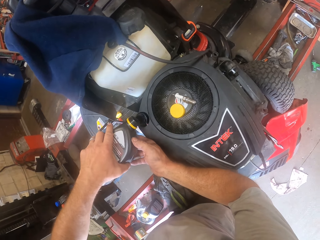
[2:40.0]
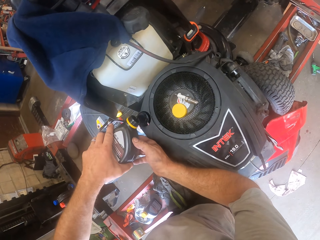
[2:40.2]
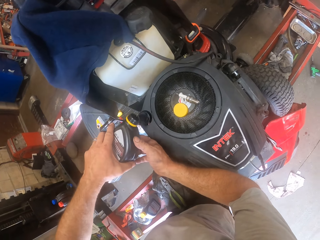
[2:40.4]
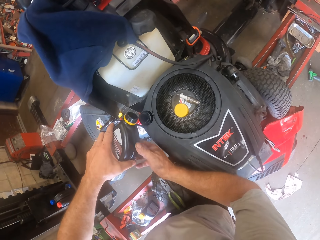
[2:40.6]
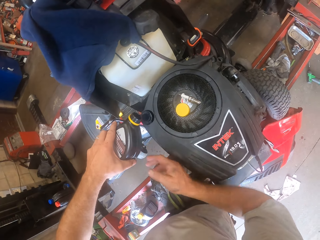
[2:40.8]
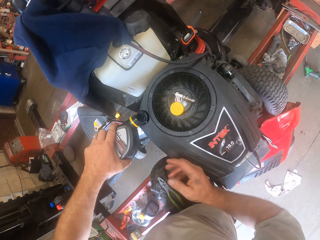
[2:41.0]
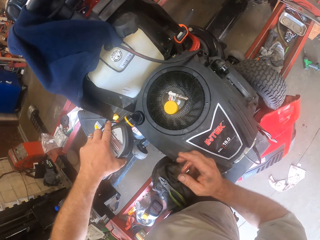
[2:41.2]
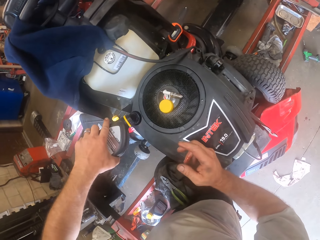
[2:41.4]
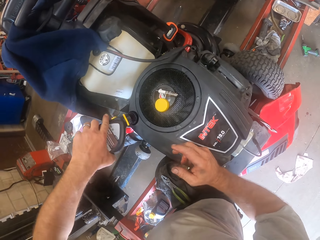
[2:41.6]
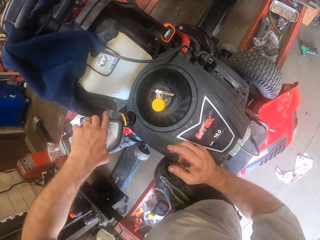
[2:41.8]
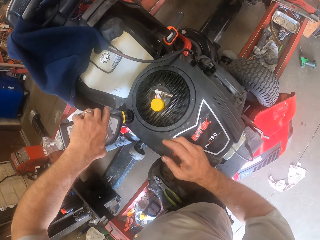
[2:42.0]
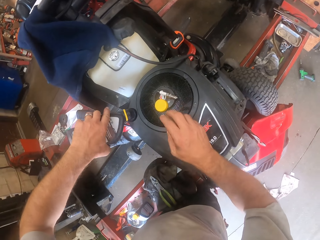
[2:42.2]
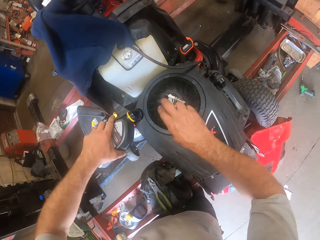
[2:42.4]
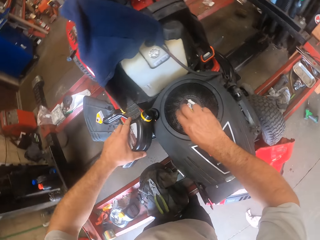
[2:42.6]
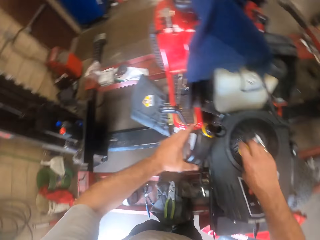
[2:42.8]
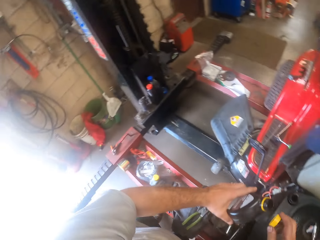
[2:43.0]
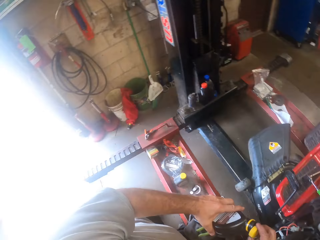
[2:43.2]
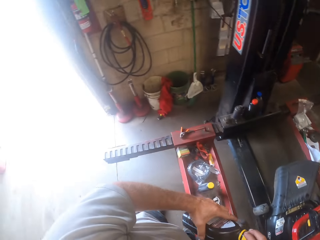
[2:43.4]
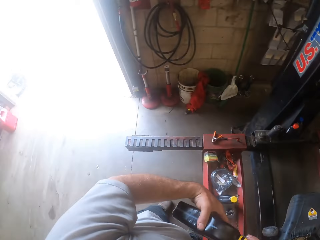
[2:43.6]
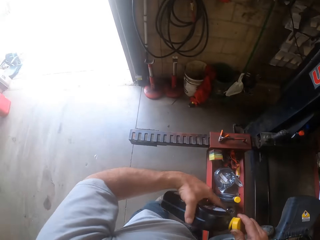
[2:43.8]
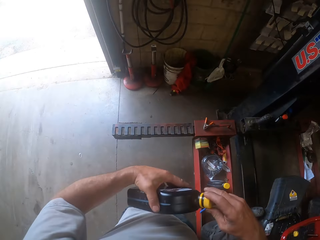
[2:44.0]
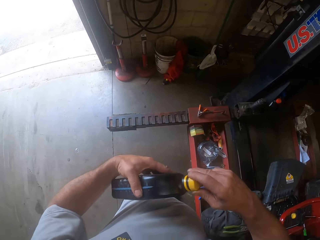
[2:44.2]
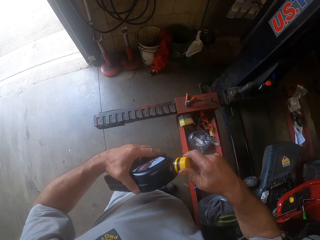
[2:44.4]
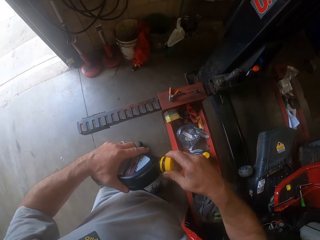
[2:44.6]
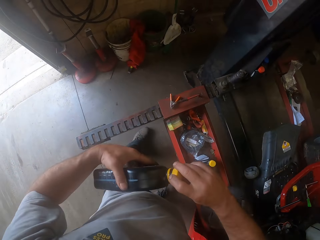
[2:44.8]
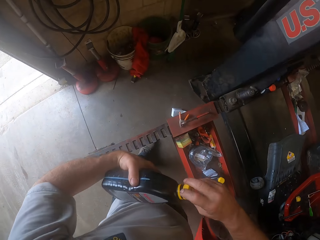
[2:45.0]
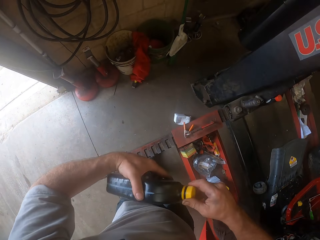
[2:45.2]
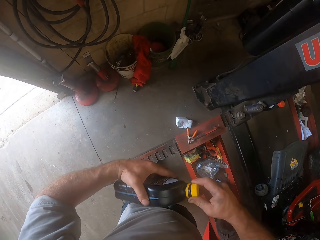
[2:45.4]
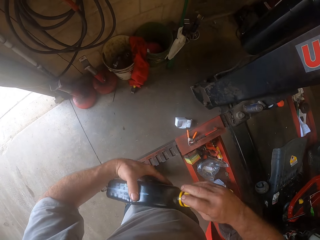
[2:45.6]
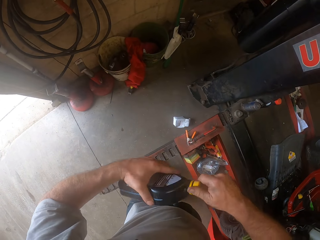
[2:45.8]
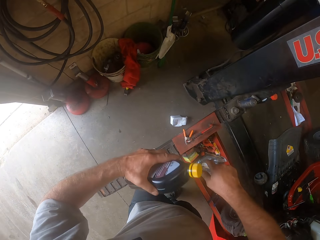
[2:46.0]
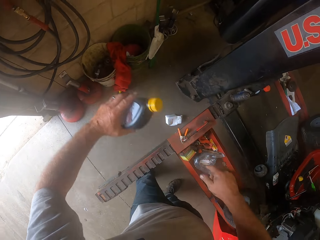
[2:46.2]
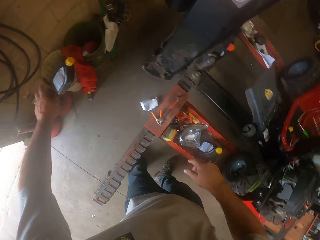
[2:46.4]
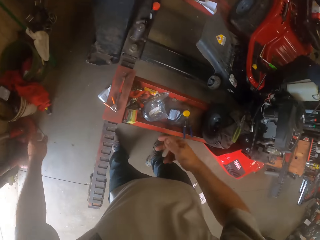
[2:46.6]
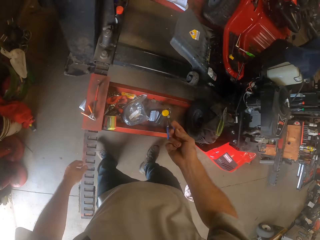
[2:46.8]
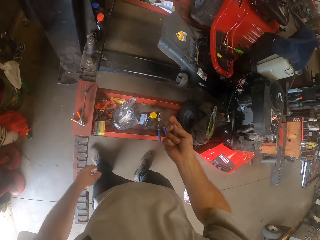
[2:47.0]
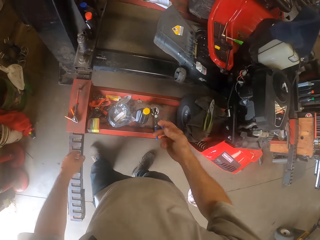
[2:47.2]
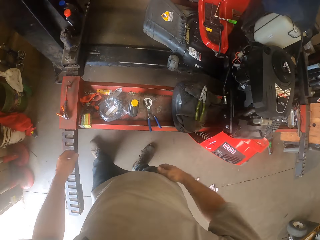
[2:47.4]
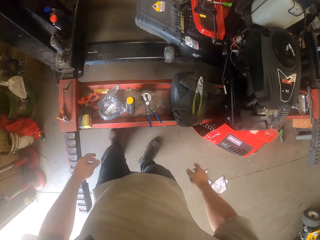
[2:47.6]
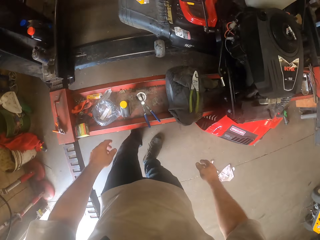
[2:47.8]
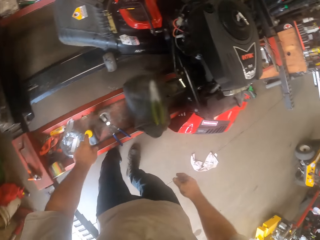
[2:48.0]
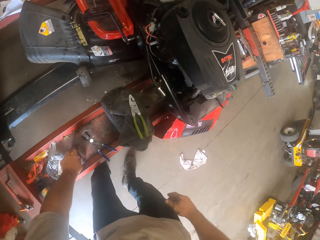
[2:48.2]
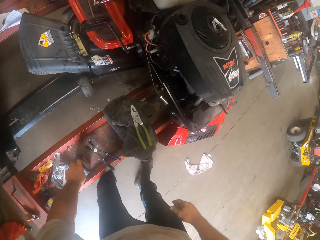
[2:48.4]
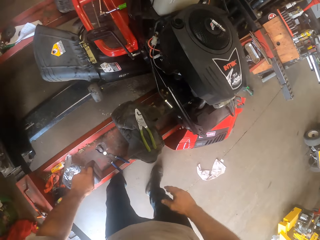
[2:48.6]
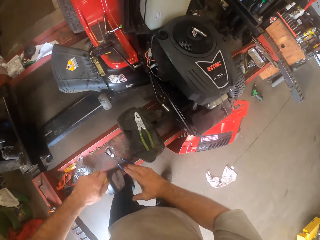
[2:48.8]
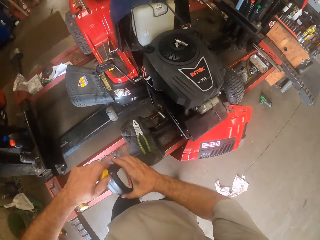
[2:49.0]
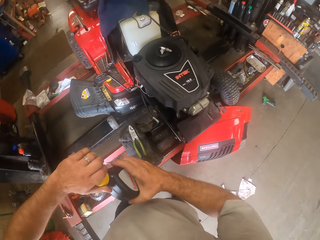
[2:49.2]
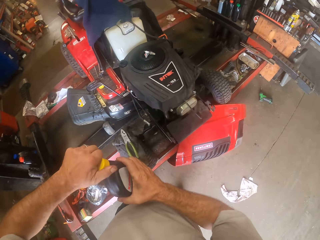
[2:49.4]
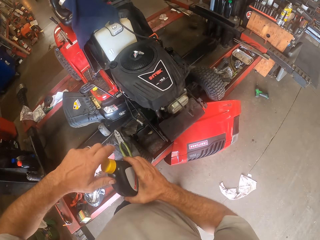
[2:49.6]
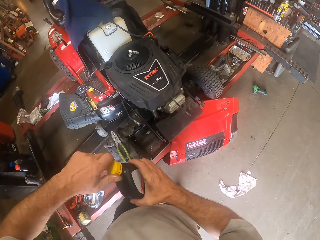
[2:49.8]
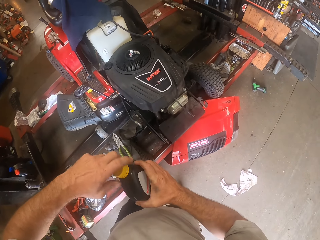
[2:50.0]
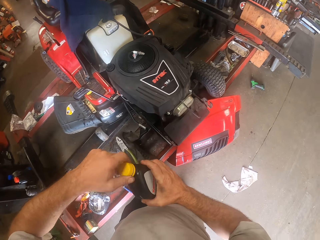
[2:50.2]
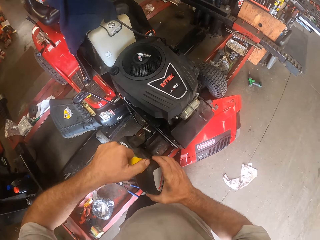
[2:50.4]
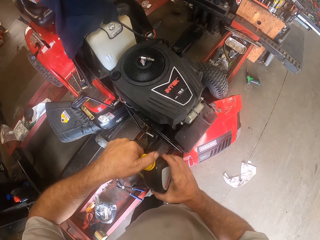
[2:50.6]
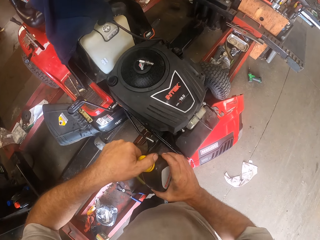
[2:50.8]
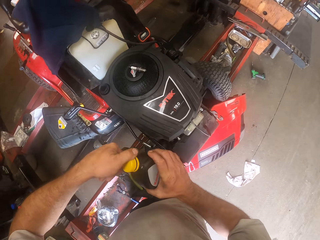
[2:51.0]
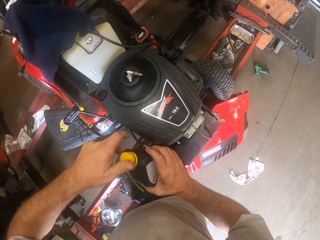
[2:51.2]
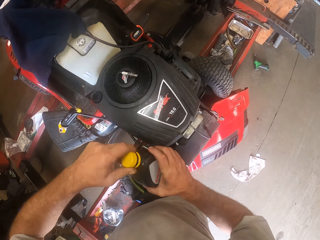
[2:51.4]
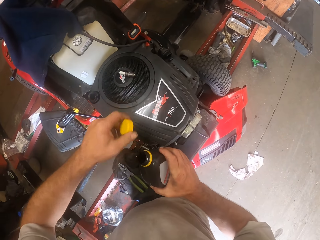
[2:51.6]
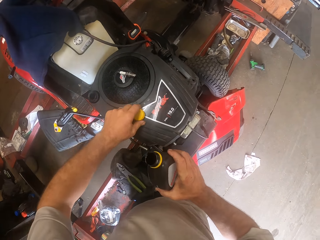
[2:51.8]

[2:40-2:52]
The camera wearer turns around. He picks the bottle lid on the lawn mower with his right hand. He closes the bottle with the bottle lid. He throws the bottle into a waste bin on the floor. He checks his hand. He picks an oil bottle on the workbench with his left hand. He holds the oil with both hands. He switches the bottle to his right hand. He opens the bottle lid with his left hand.

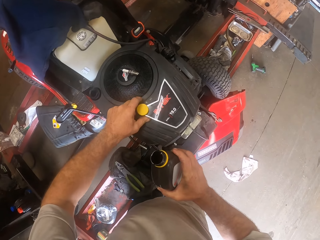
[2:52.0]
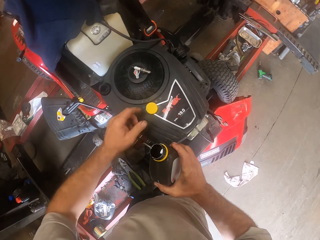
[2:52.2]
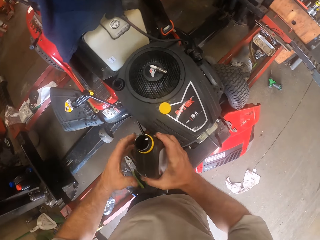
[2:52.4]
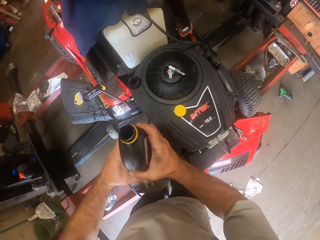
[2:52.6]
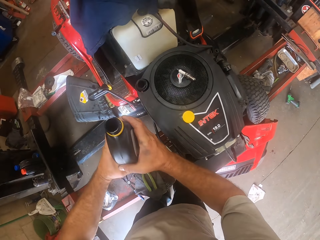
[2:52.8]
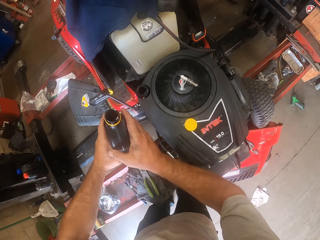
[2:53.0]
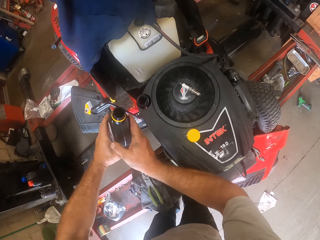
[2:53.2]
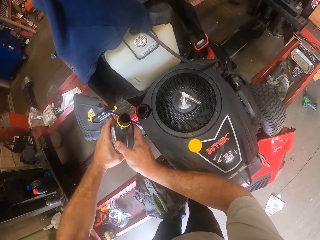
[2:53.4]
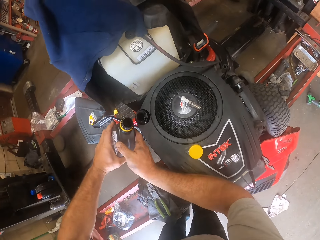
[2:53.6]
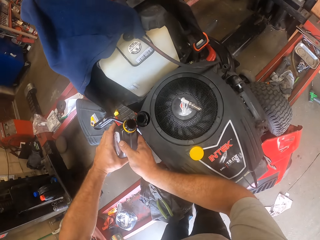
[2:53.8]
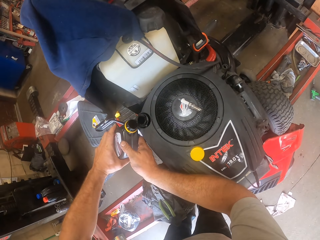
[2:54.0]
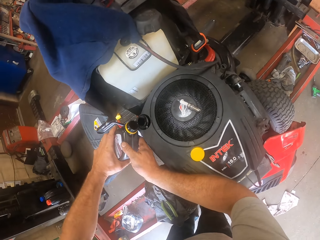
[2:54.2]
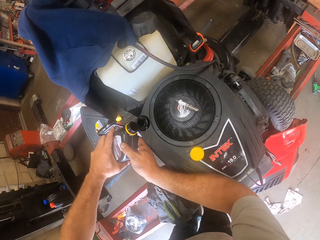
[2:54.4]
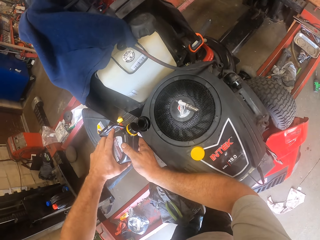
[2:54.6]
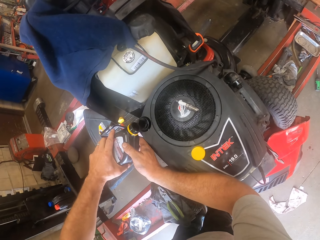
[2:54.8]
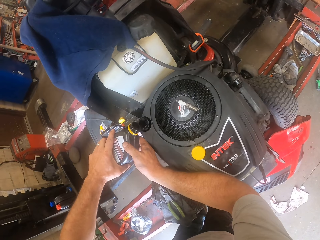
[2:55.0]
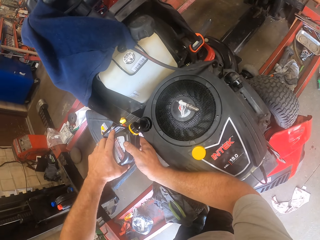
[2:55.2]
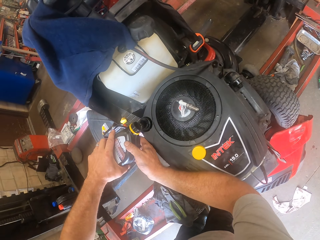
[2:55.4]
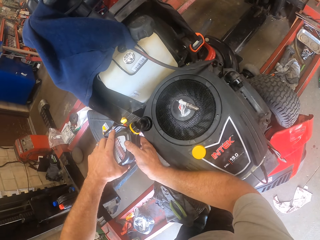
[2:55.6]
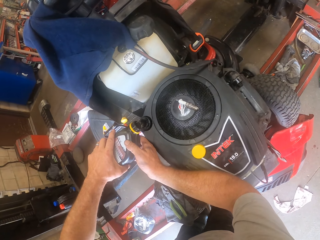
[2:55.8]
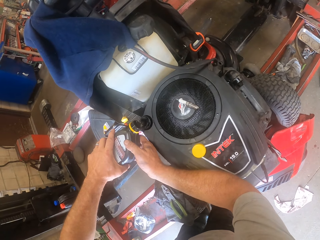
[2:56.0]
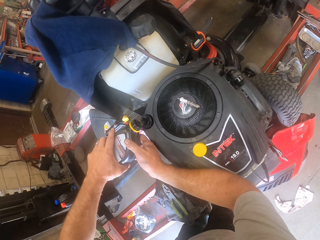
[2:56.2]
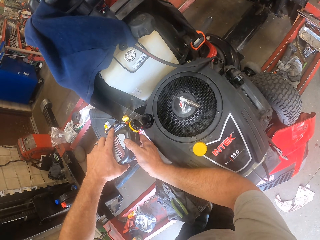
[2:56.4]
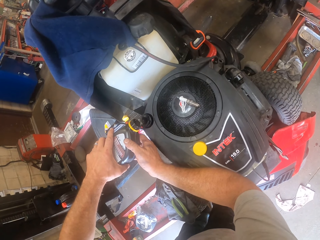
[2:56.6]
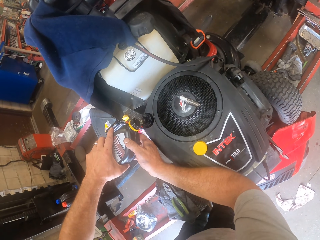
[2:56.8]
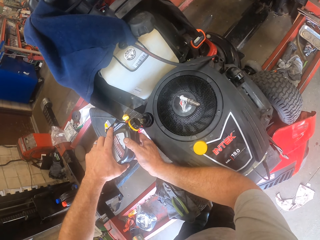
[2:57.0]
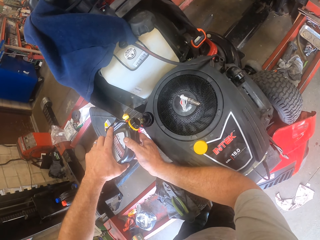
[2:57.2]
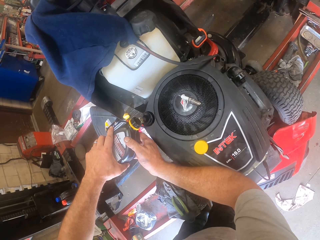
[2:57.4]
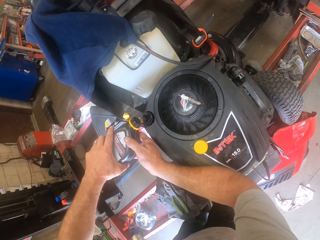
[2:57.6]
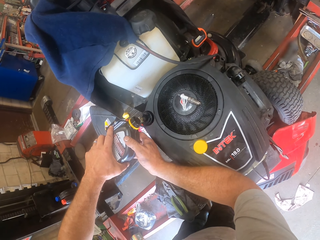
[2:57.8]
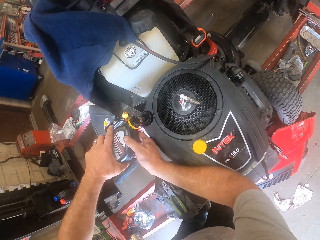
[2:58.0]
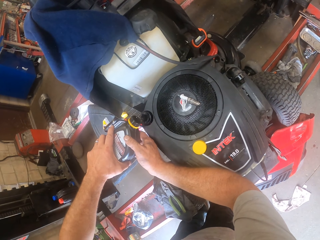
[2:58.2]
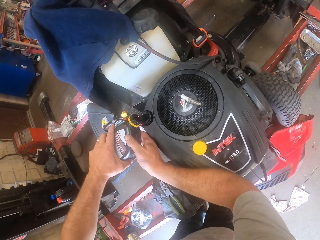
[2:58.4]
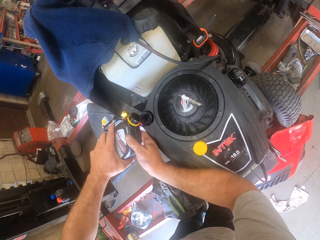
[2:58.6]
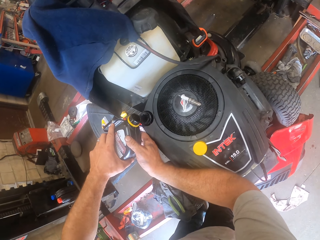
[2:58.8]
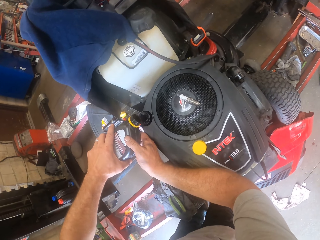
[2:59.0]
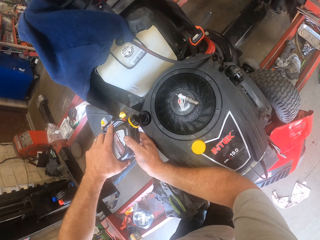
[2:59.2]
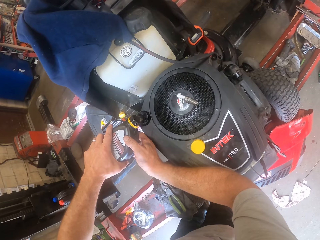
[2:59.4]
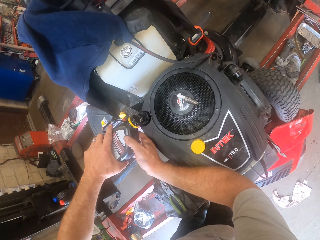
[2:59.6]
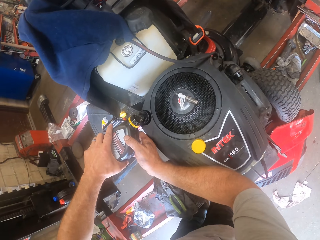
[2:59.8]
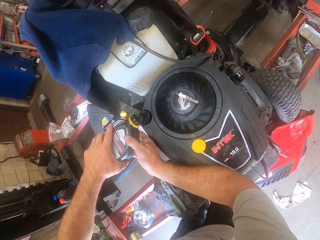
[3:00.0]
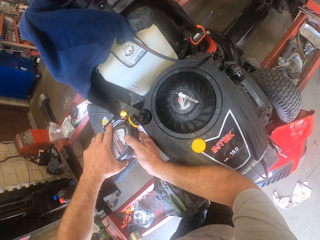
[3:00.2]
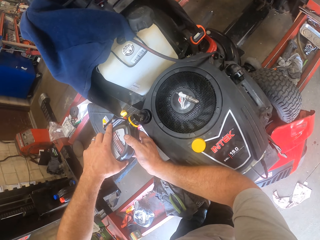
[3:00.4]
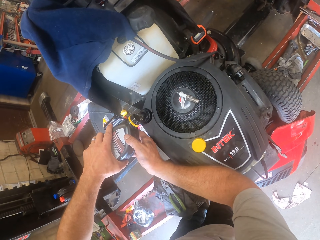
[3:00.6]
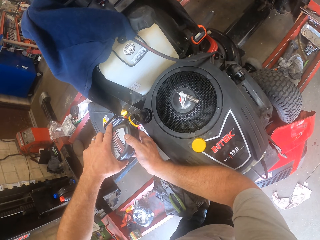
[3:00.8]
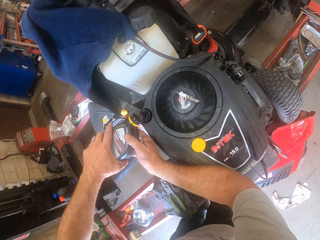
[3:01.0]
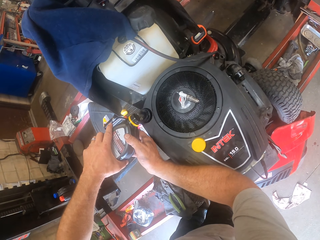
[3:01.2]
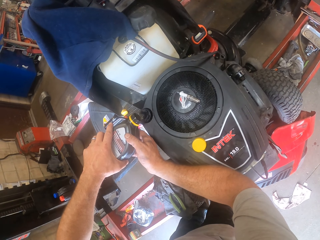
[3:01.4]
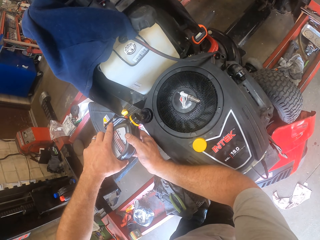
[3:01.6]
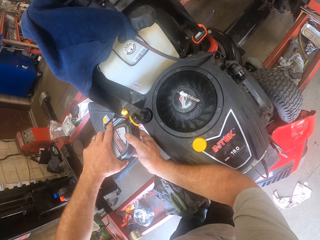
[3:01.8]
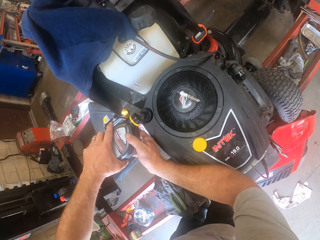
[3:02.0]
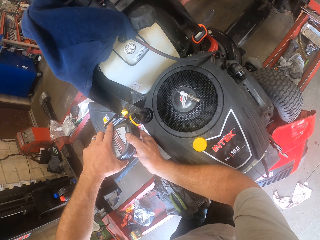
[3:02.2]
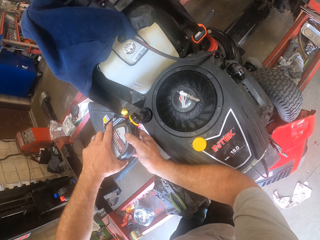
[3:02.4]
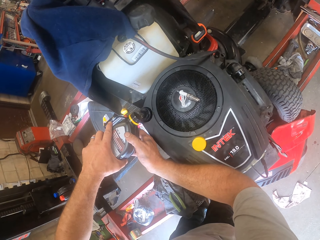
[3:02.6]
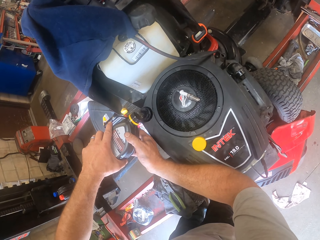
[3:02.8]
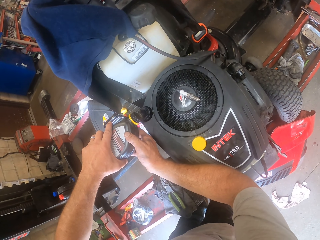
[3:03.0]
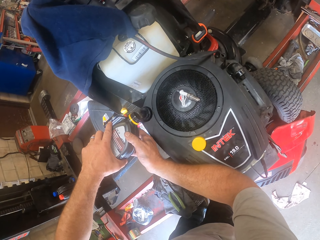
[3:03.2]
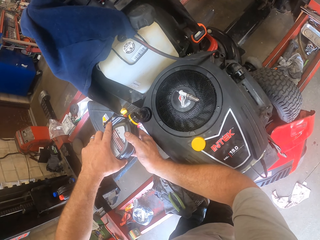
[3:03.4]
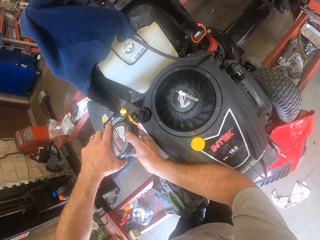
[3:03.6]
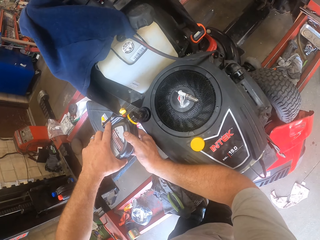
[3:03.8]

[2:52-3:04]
The camera wearer drops the bottle lid on the lawn mower. He holds the oil with both hands. He pours oil from the bottle into the engine of the lawn mower.
